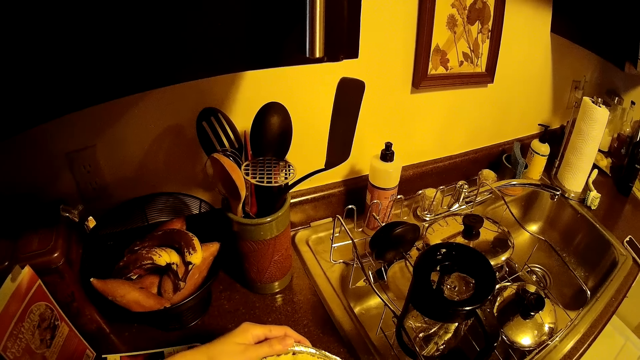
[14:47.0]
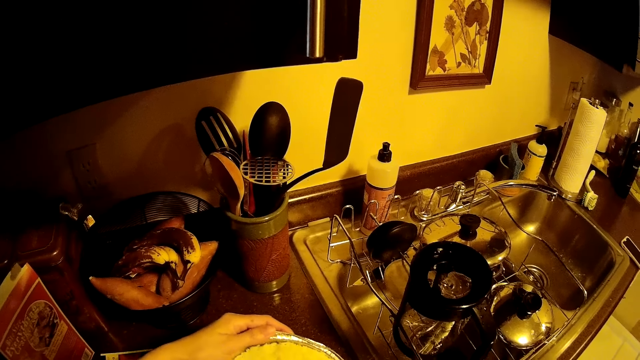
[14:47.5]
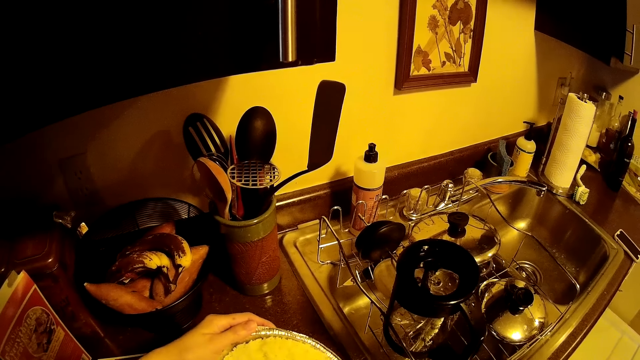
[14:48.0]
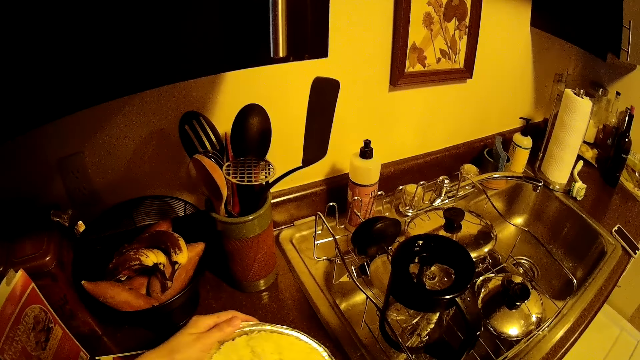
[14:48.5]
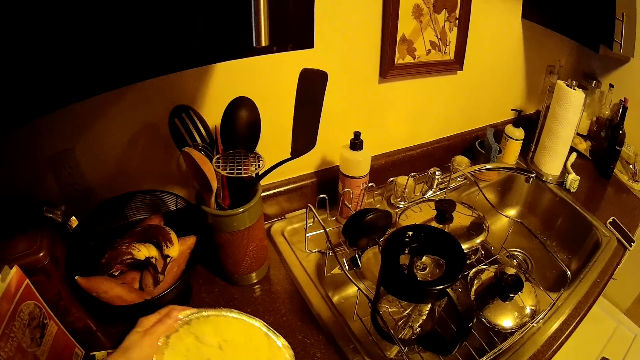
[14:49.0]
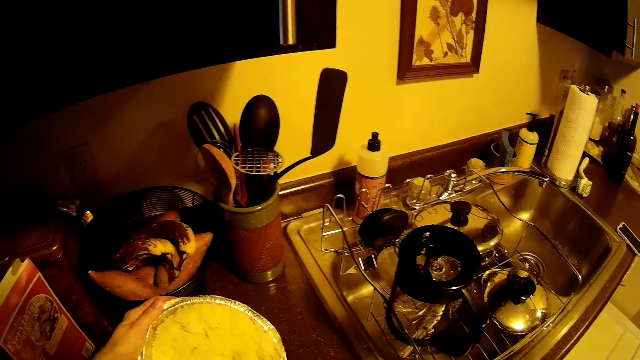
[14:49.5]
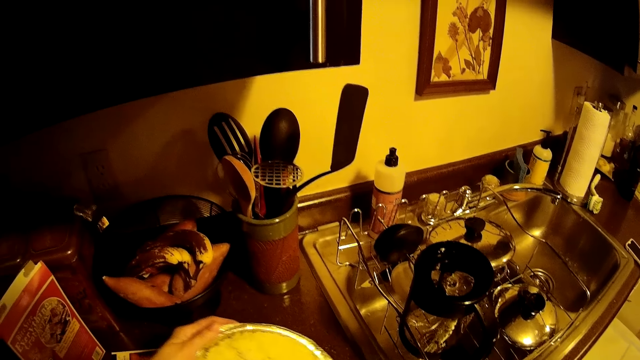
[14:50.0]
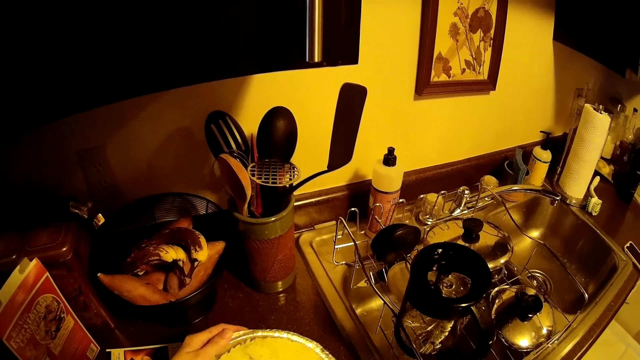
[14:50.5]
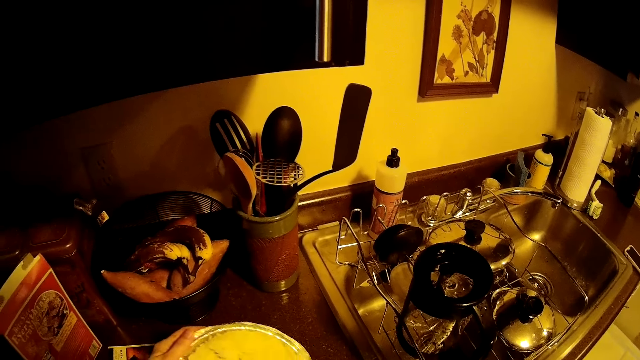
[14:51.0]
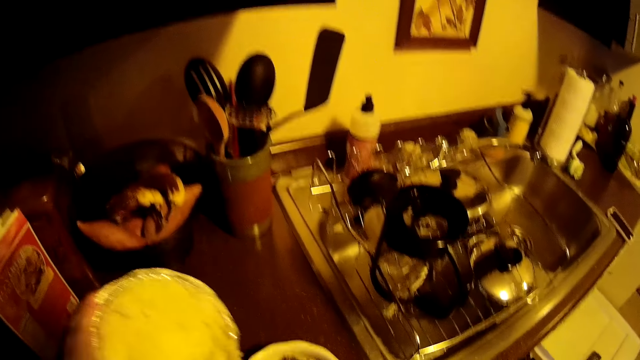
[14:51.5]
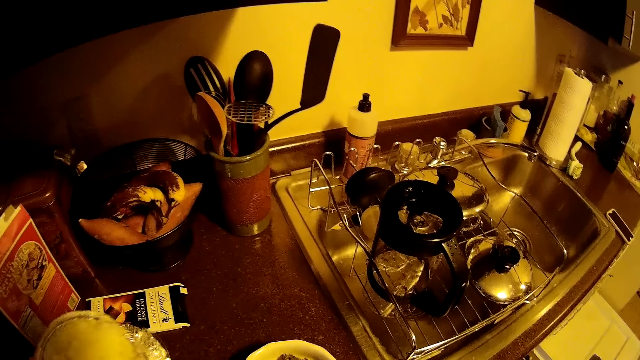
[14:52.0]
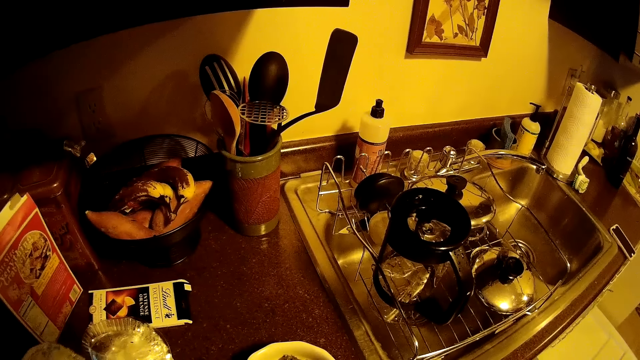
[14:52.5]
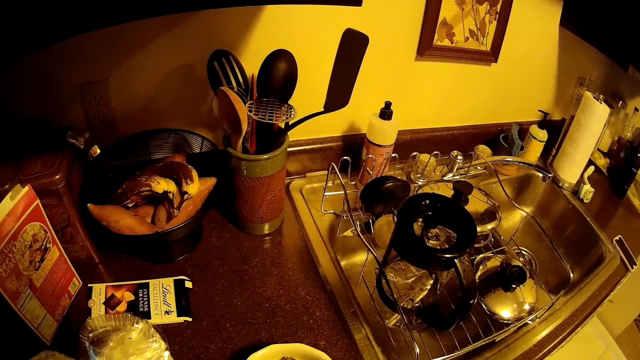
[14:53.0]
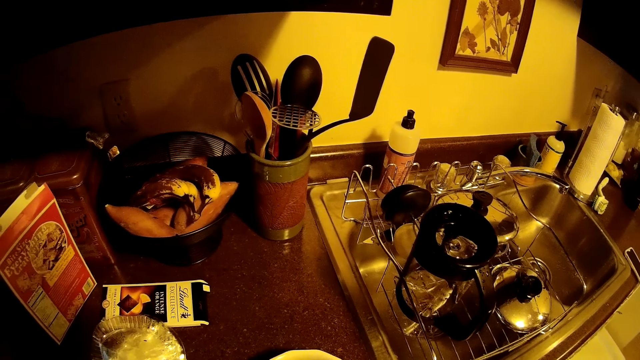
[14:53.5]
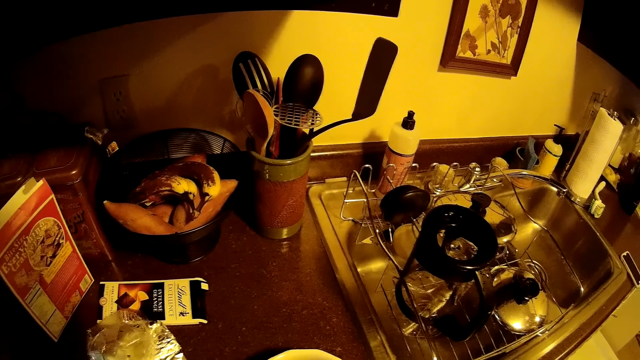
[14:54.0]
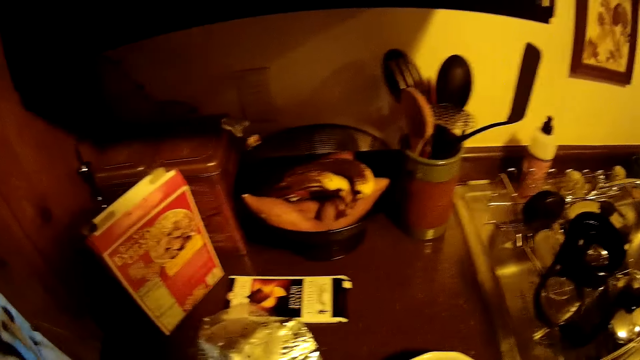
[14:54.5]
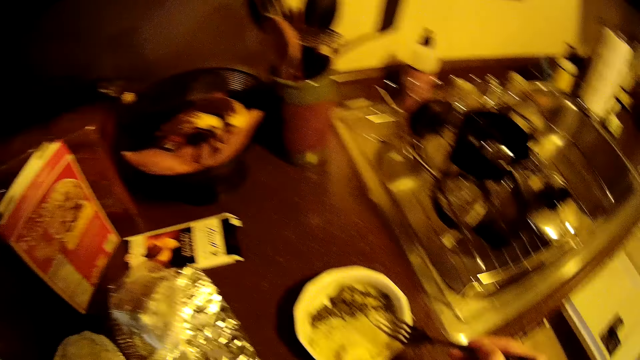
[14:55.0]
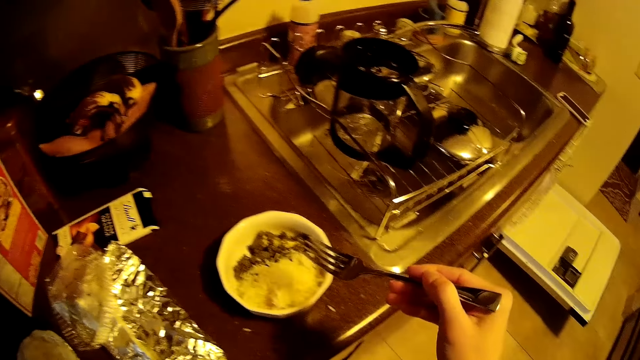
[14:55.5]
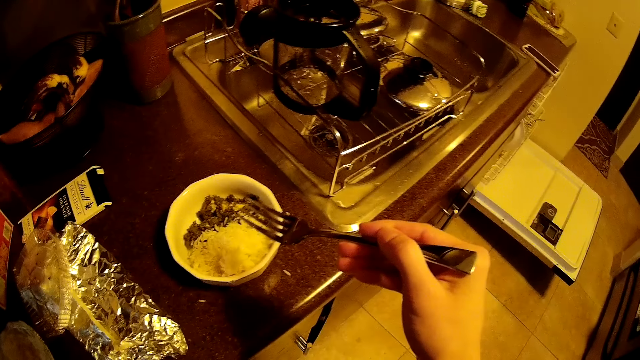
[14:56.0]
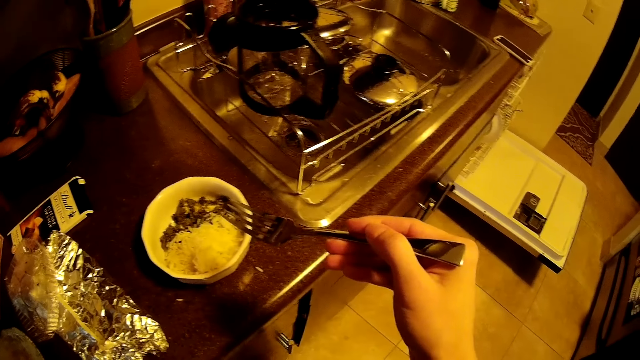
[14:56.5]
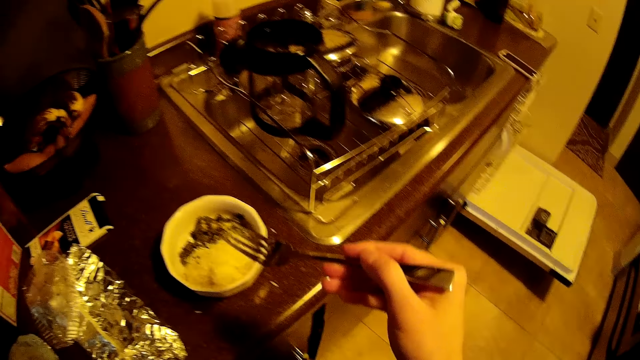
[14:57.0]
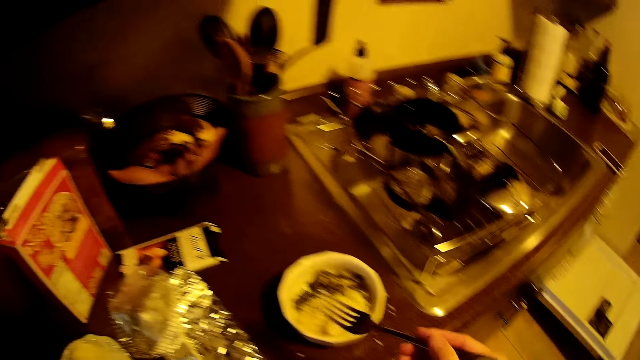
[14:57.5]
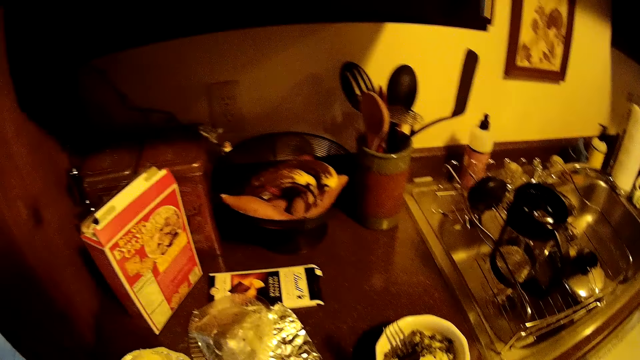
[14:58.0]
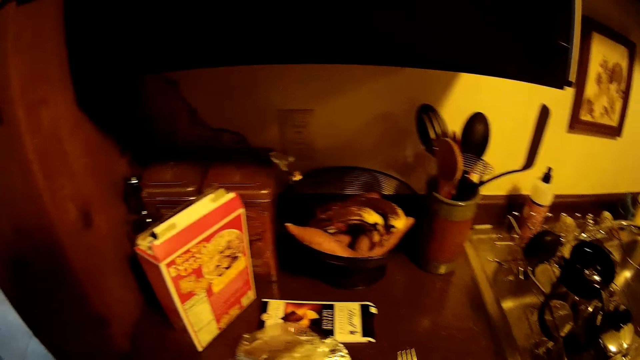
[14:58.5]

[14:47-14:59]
The camera wearer carries food in the bowl.

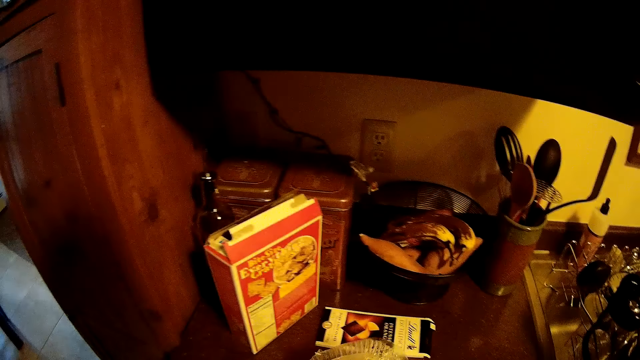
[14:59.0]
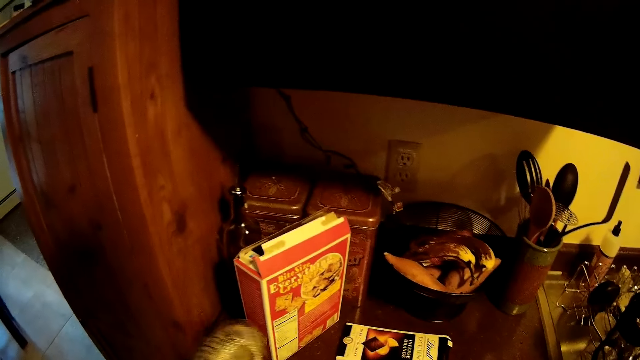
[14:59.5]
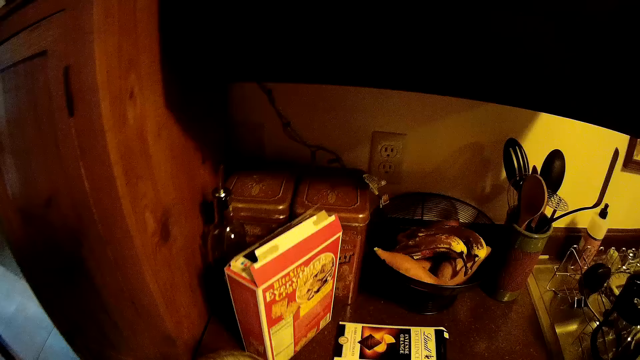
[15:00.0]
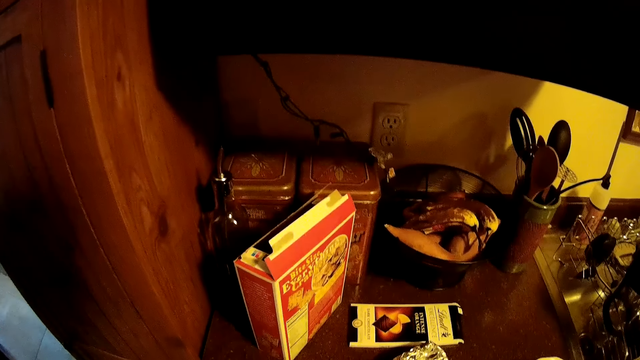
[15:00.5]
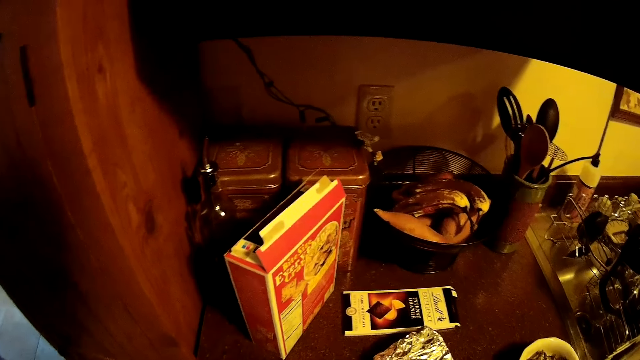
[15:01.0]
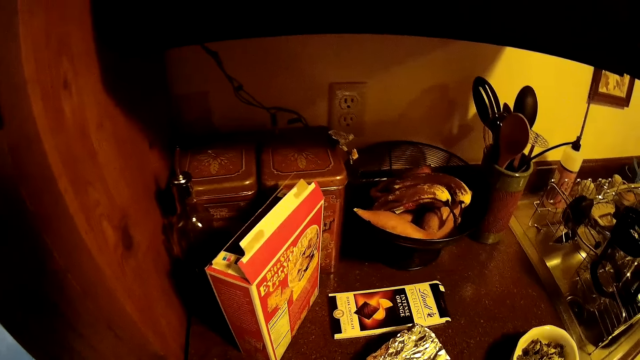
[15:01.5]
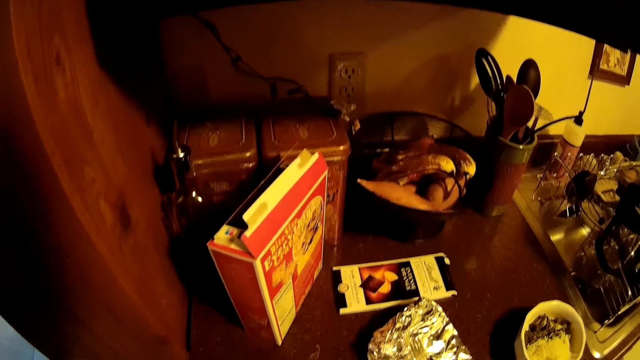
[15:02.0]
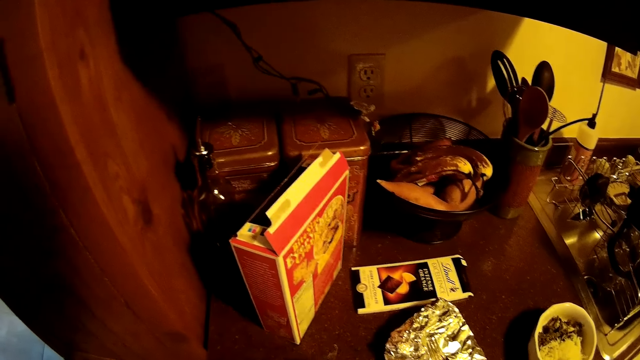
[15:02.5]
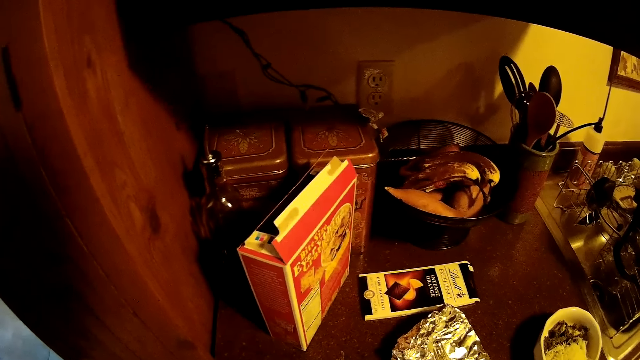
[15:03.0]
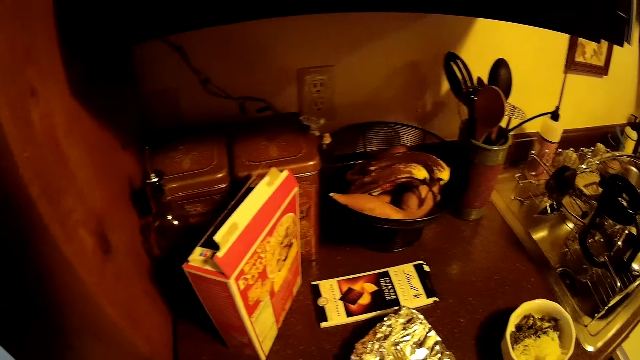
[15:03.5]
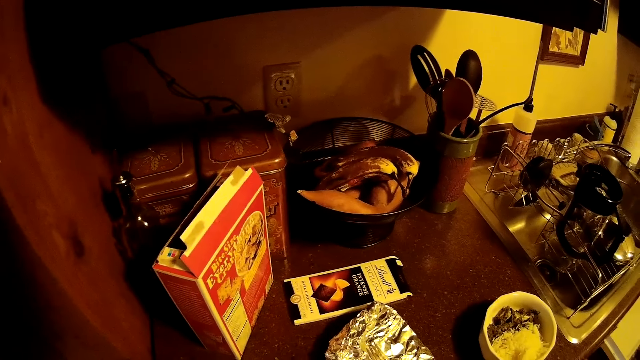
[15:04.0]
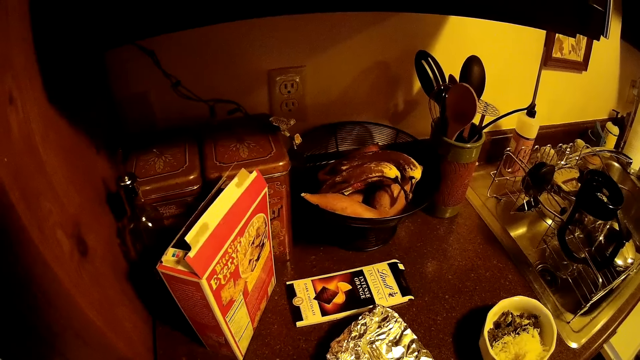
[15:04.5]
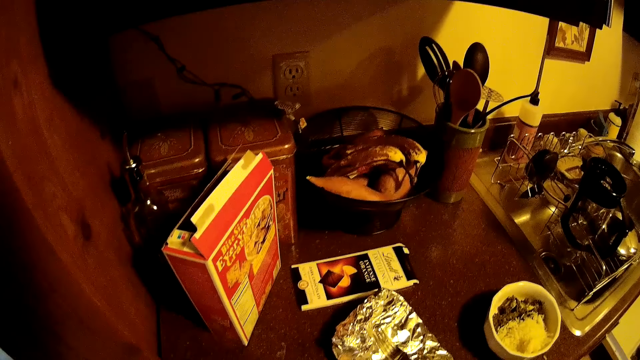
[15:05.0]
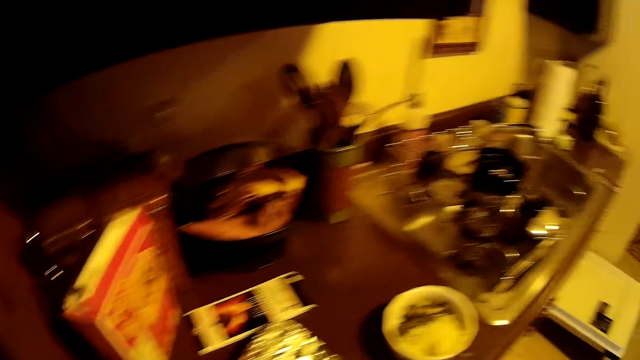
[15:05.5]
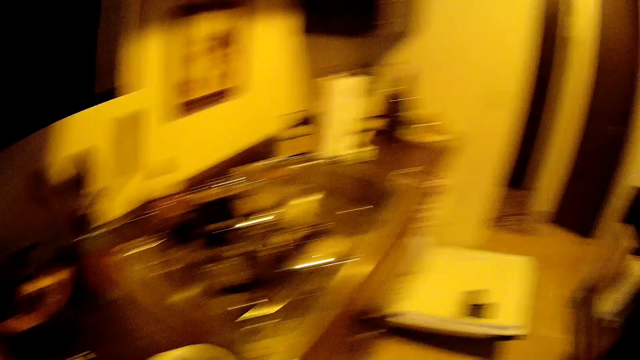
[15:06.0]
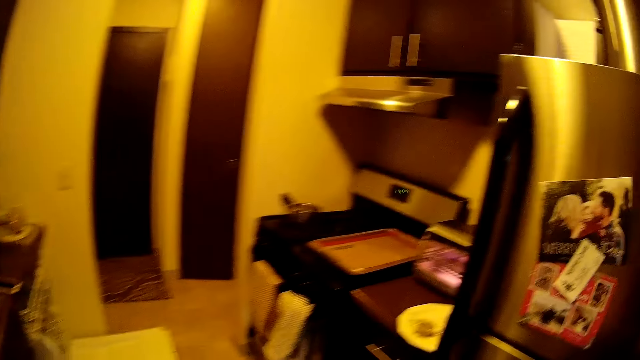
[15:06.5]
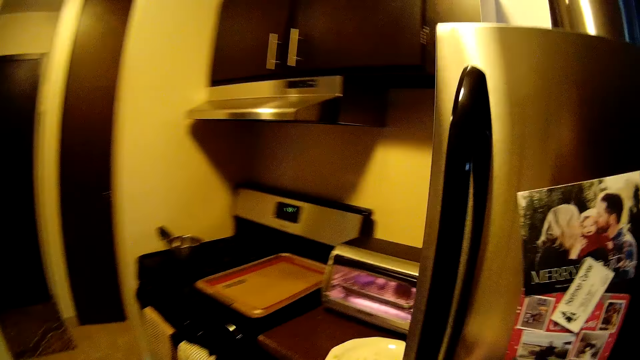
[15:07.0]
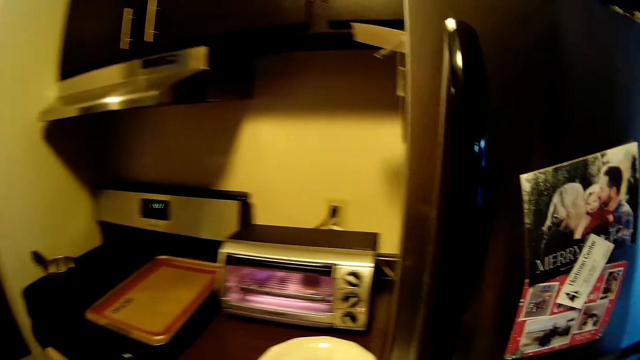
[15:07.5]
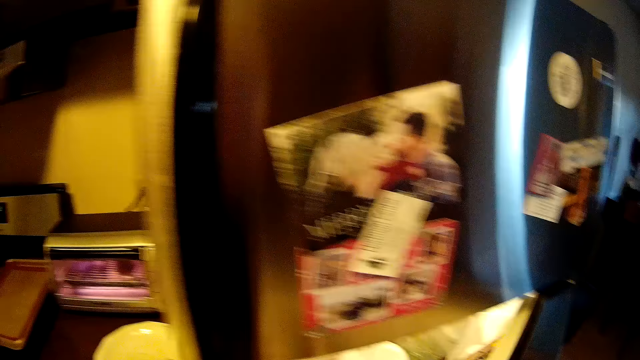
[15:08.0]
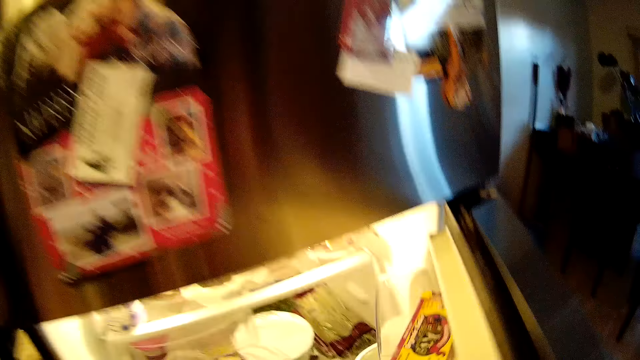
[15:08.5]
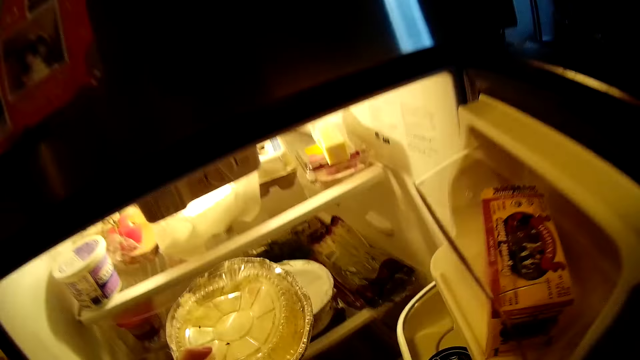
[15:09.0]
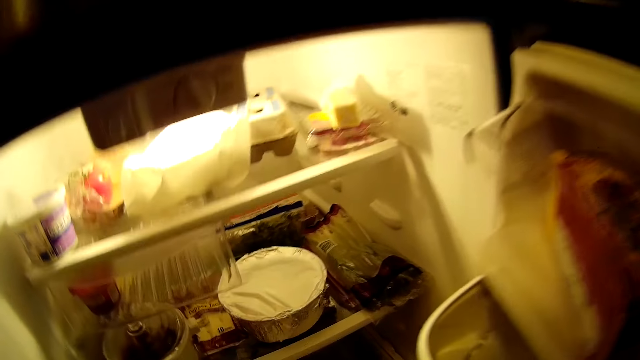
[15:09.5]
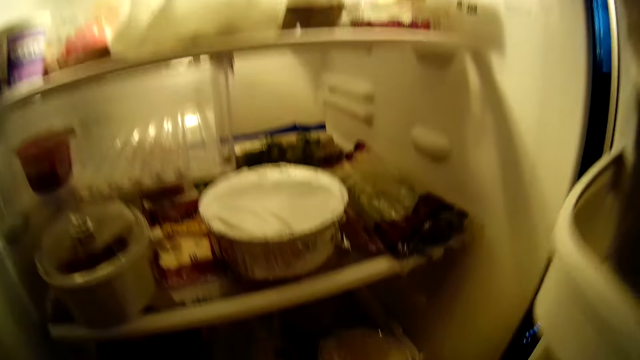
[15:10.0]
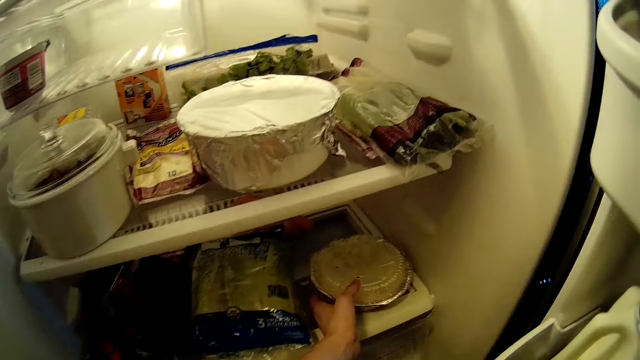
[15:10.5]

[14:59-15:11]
The camera wearer stares in the kitchen. He opens the fridge with his right hand. He puts a foil plate of dough in the fridge with his left hand.
